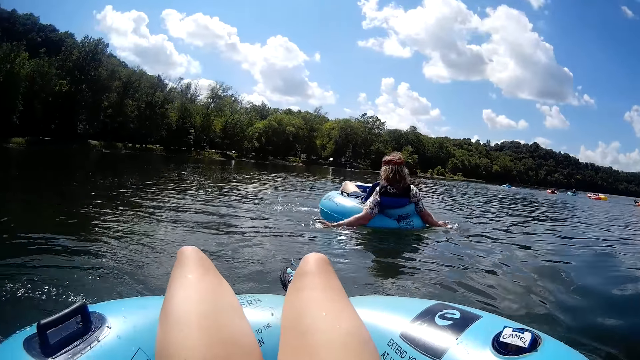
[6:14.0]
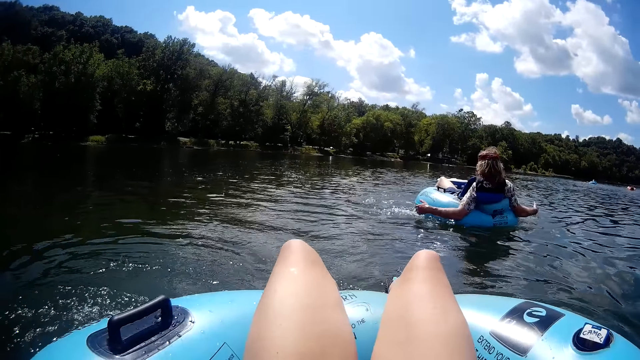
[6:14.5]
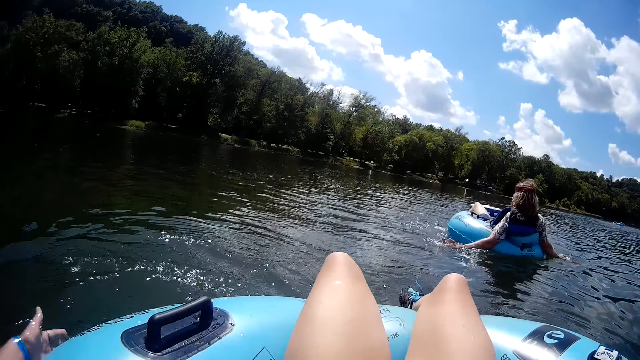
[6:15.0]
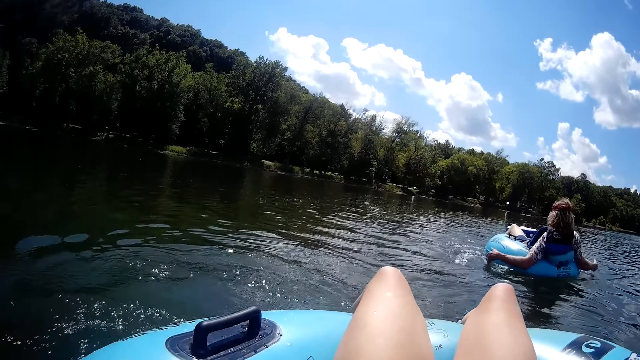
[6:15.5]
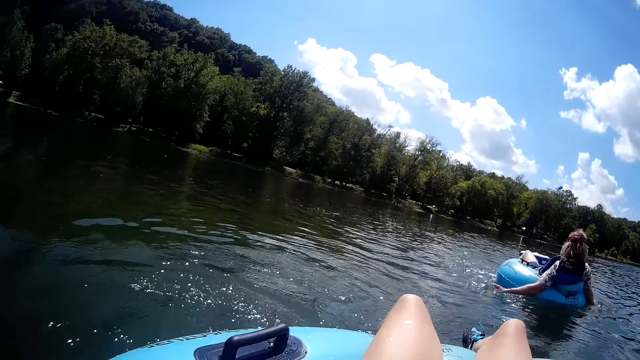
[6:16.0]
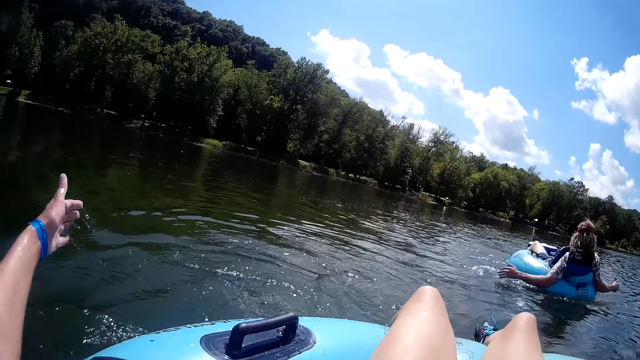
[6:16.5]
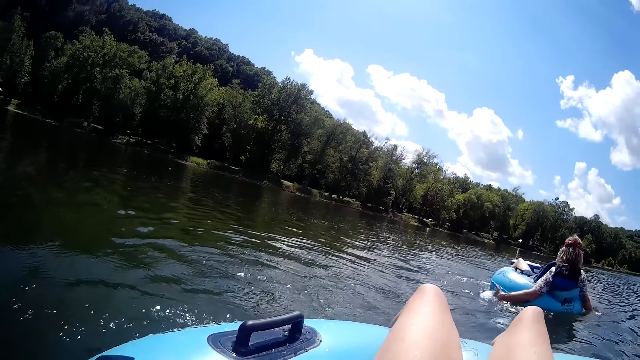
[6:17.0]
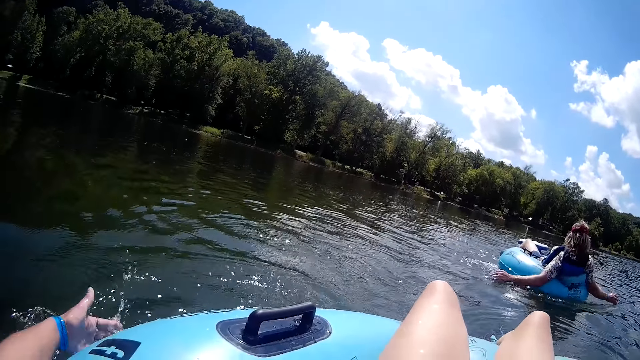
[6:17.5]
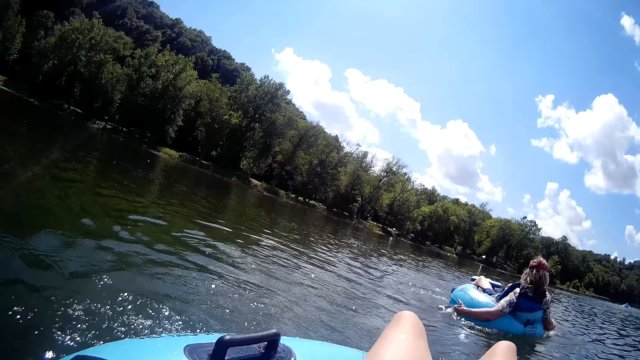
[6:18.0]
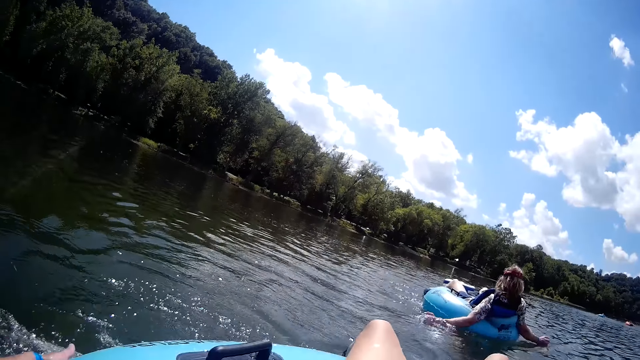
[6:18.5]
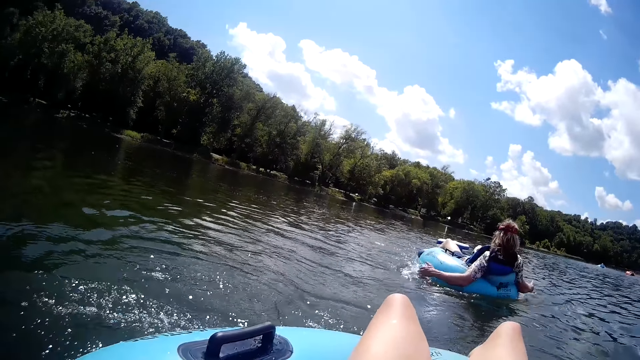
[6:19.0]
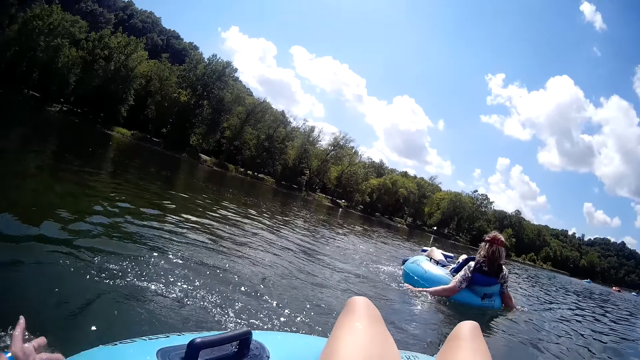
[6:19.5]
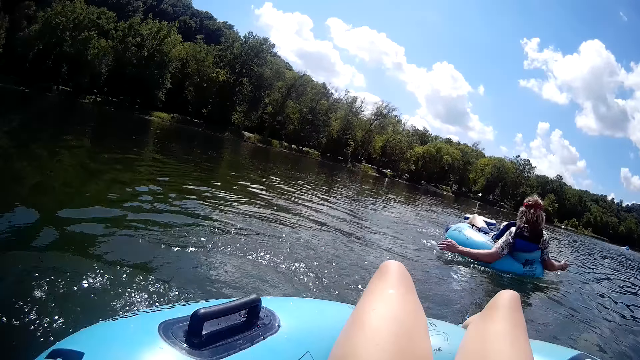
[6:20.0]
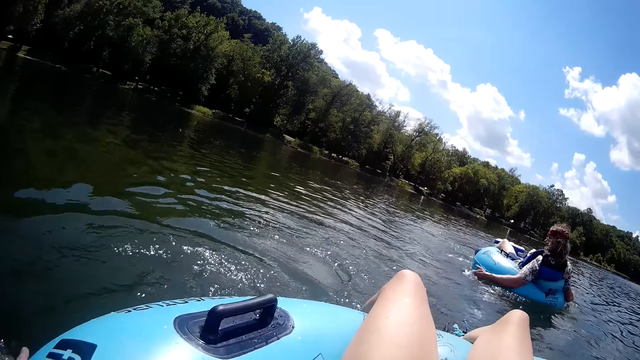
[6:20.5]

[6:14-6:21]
The camera wearer paddles the water with her left hand.

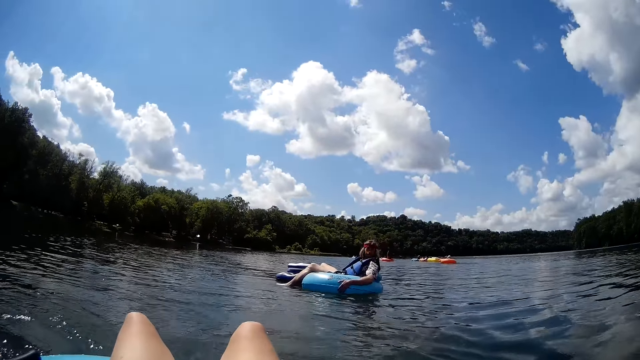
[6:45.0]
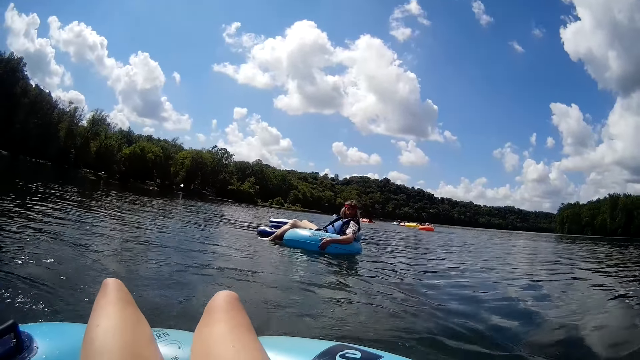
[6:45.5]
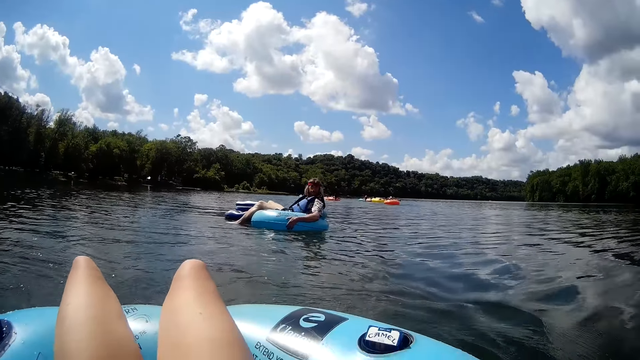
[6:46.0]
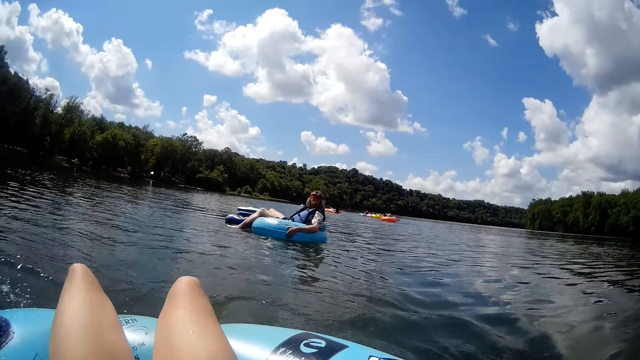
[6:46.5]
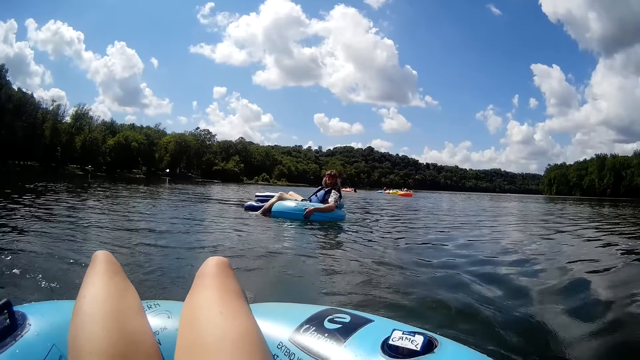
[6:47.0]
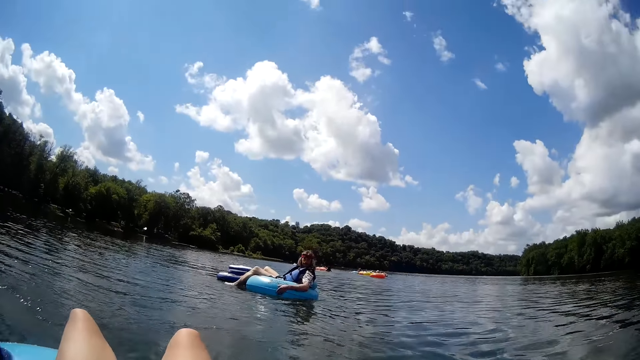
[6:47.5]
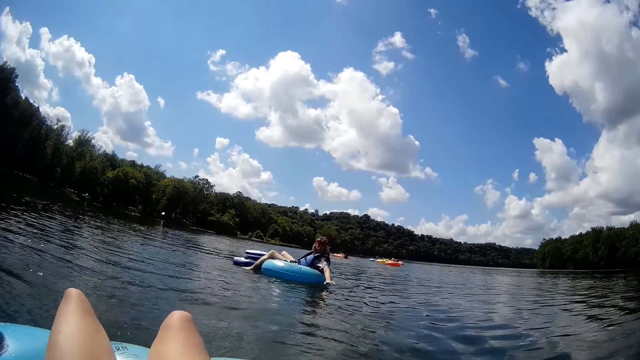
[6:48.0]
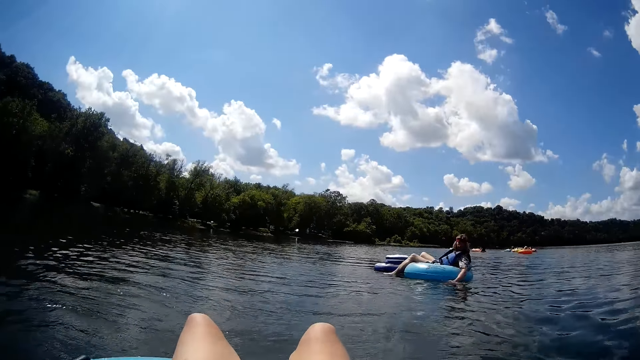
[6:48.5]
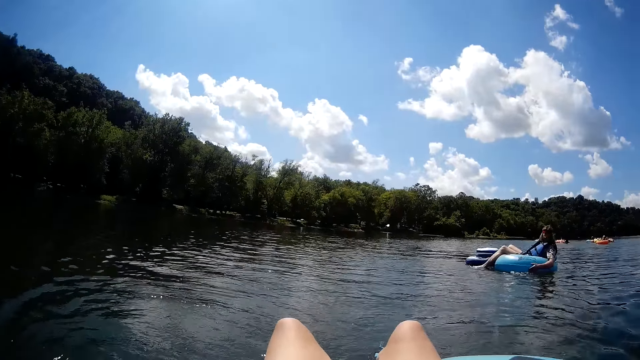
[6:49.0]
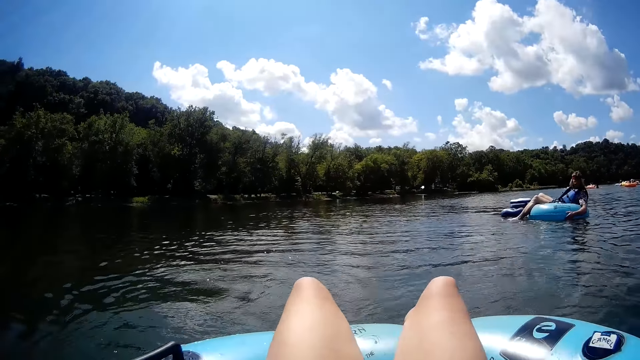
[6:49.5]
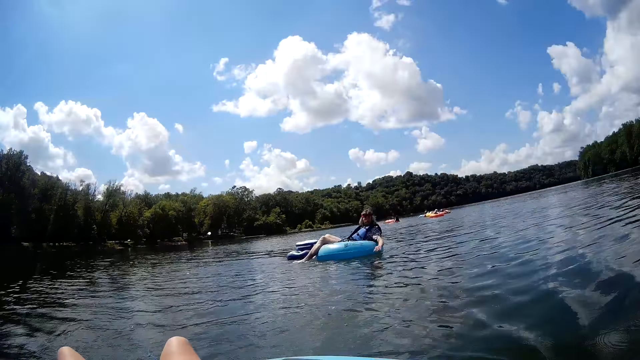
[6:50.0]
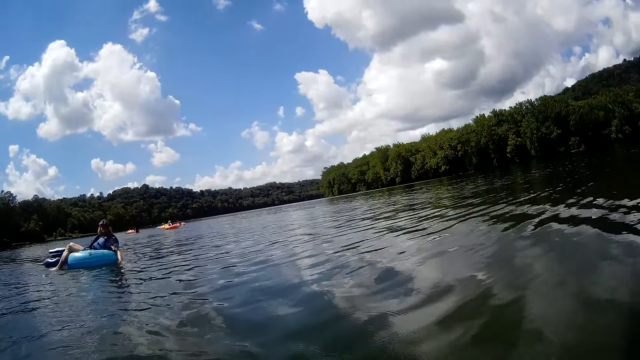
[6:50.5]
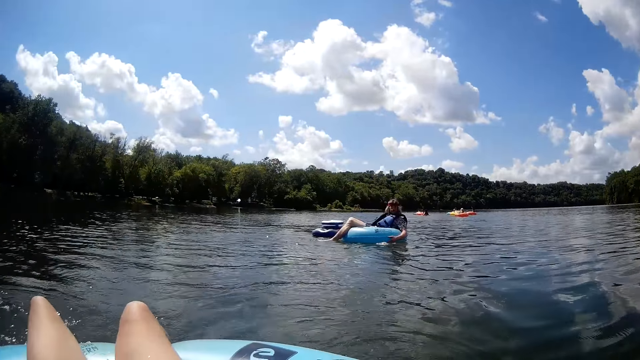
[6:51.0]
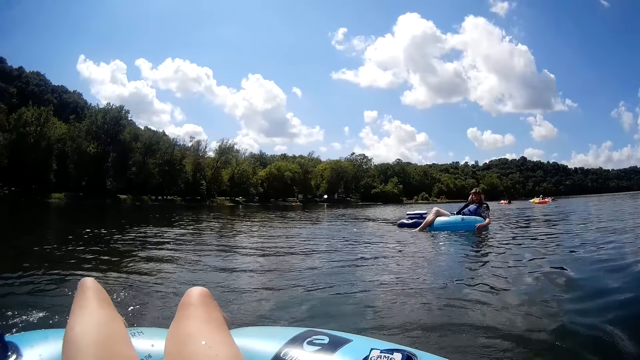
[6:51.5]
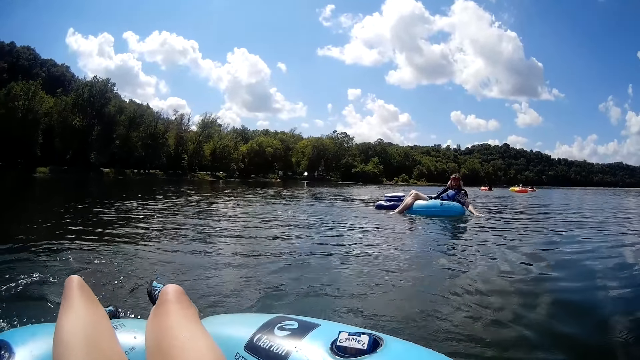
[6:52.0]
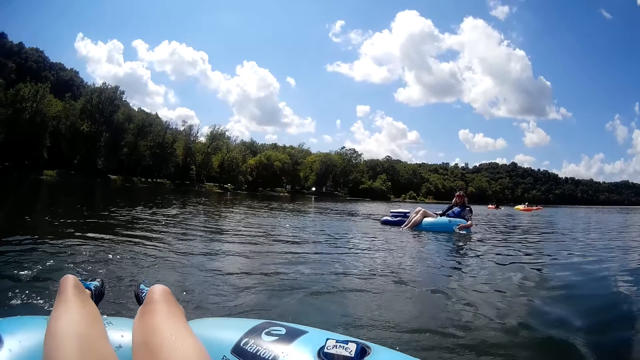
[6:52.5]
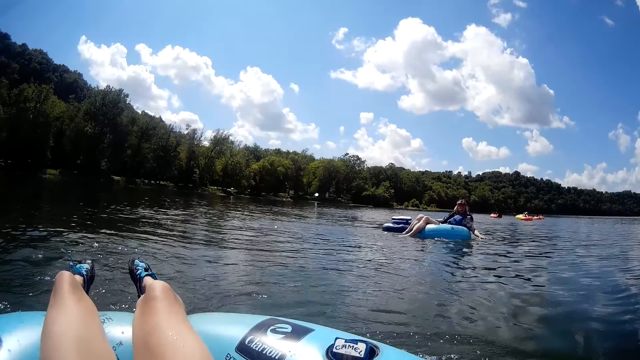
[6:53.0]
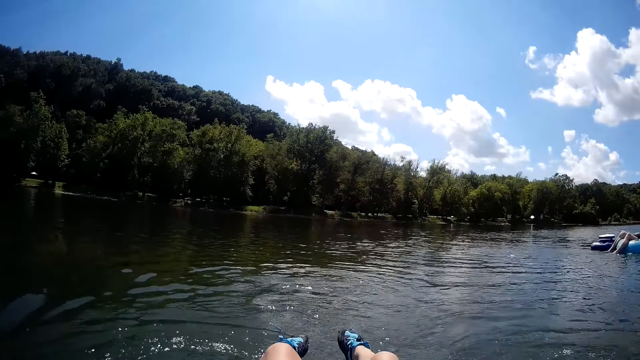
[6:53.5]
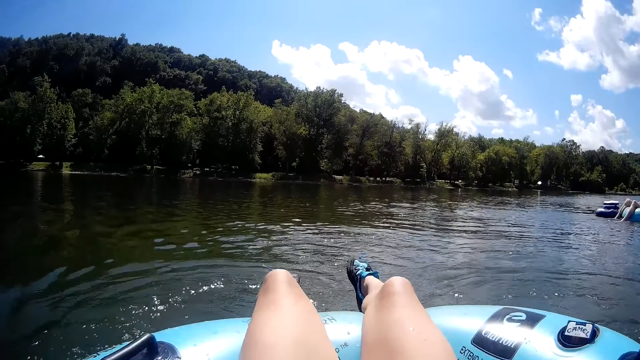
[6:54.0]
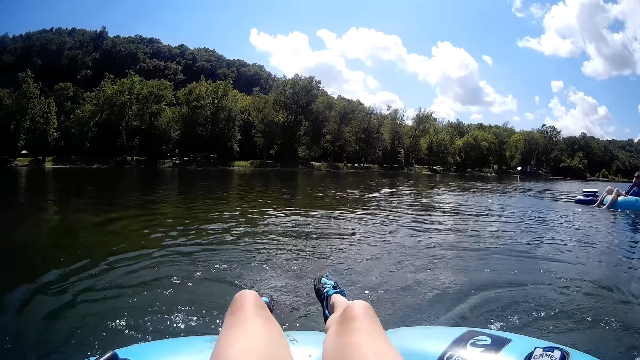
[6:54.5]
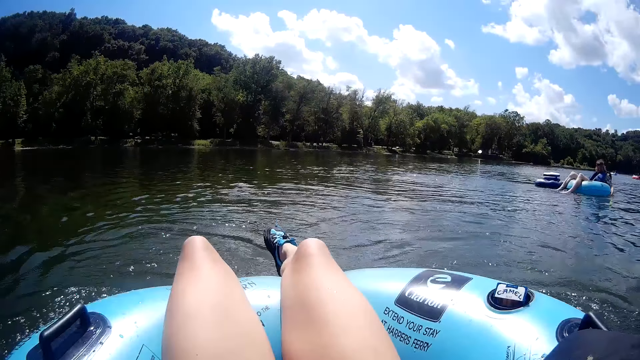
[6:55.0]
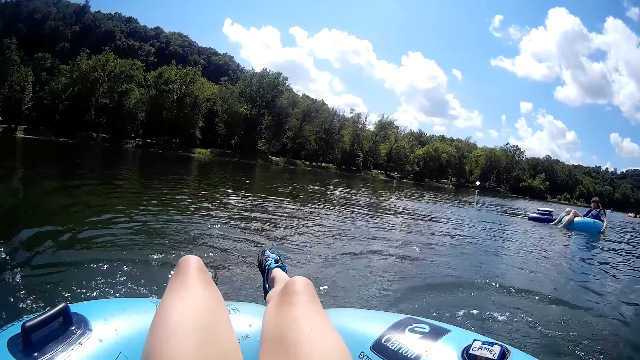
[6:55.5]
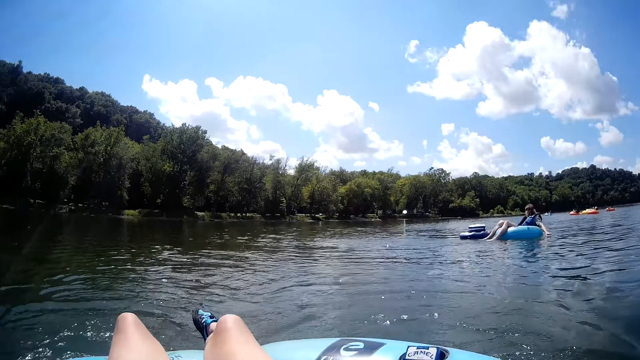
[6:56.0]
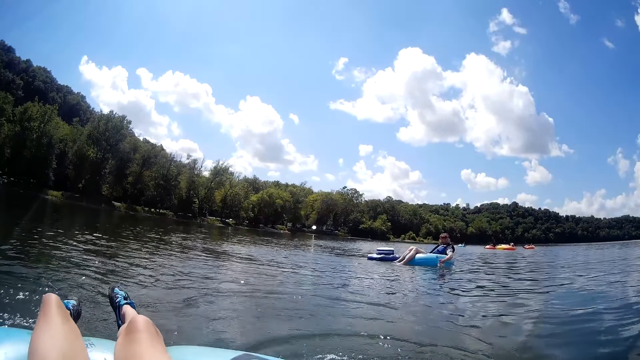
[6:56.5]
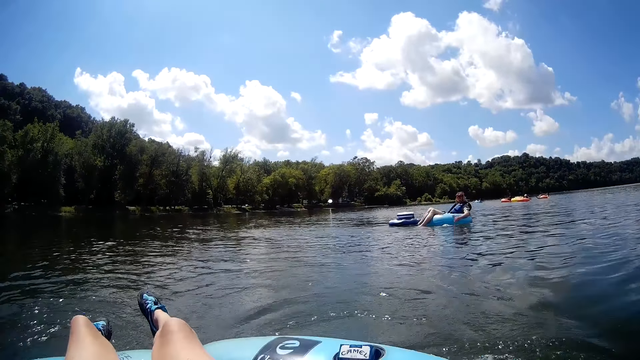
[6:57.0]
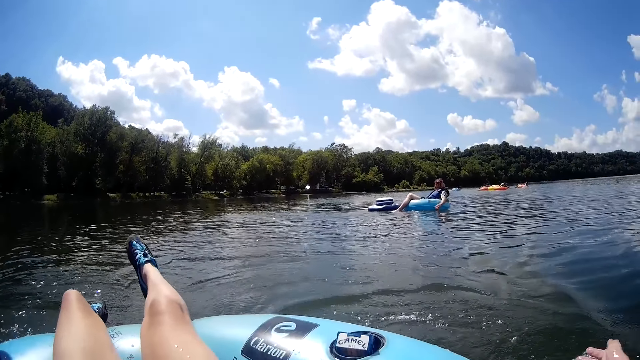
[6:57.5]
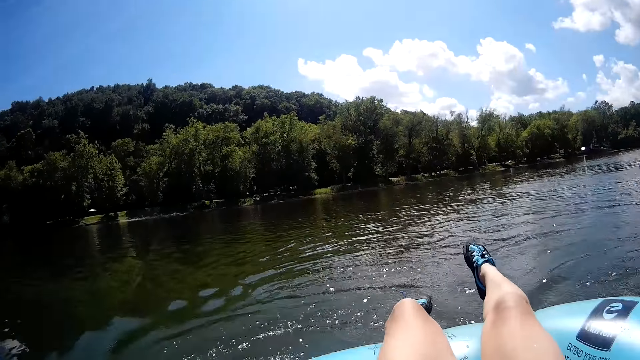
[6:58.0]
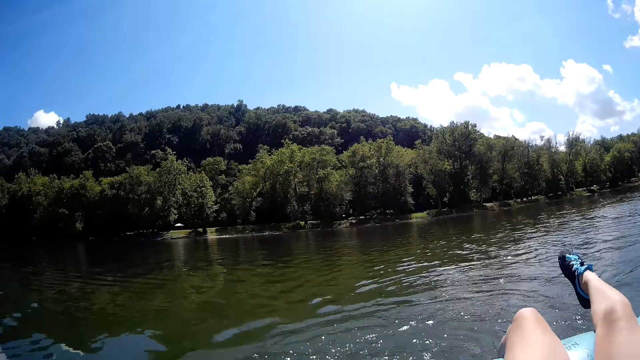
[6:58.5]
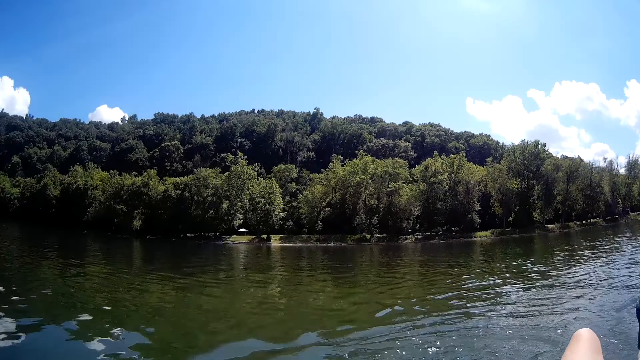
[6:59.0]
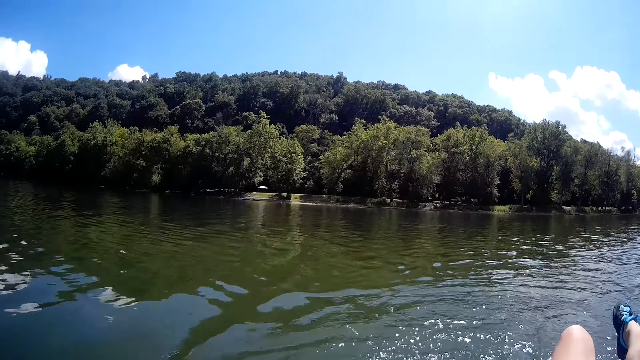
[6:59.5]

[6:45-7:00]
The camera wearer converses with the man. The man paddles the water with his left hand.
